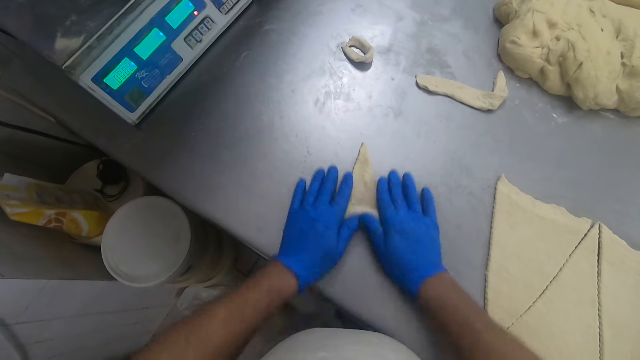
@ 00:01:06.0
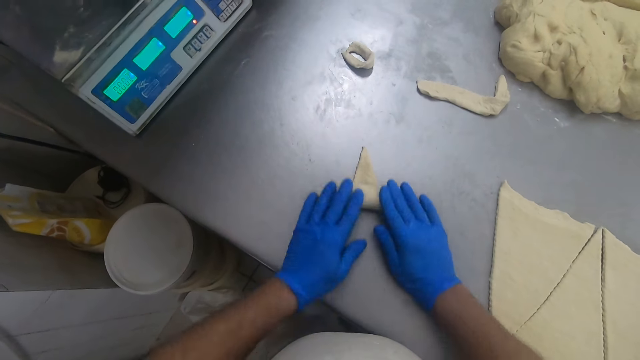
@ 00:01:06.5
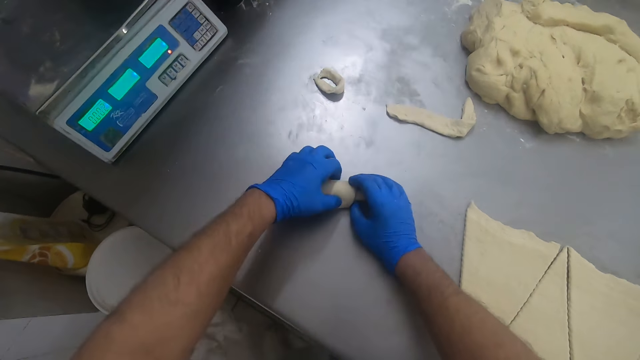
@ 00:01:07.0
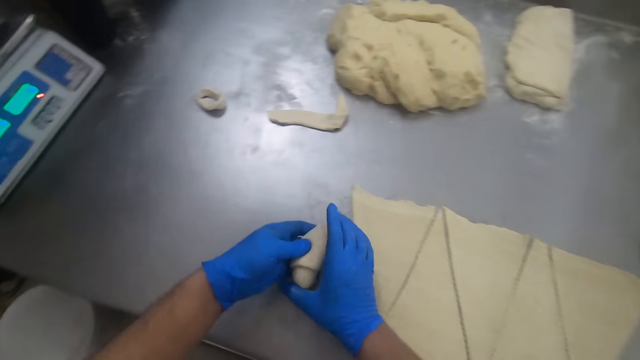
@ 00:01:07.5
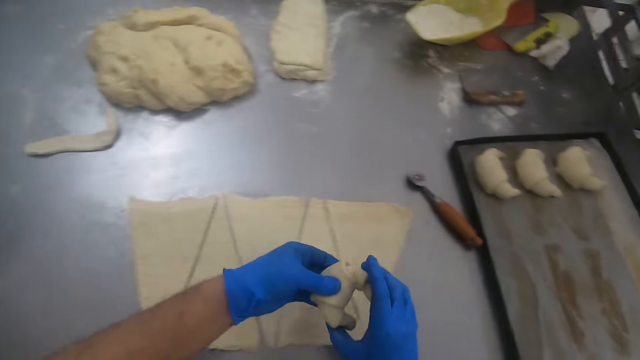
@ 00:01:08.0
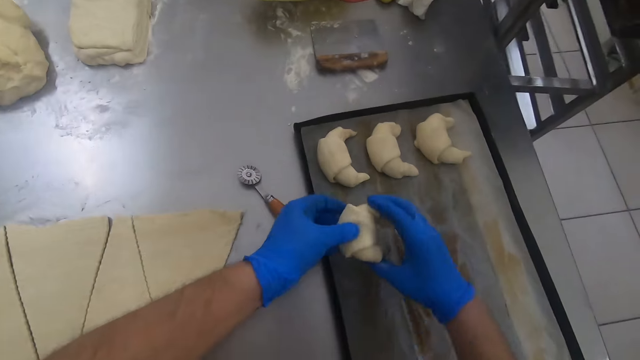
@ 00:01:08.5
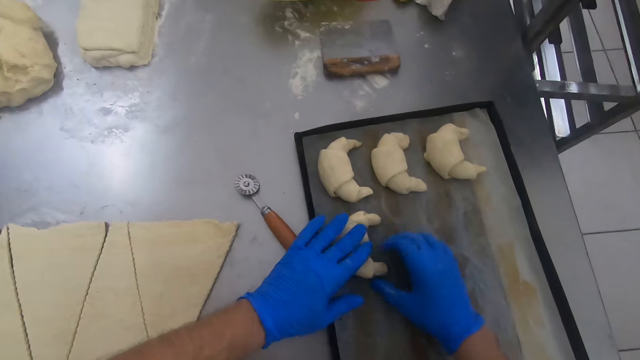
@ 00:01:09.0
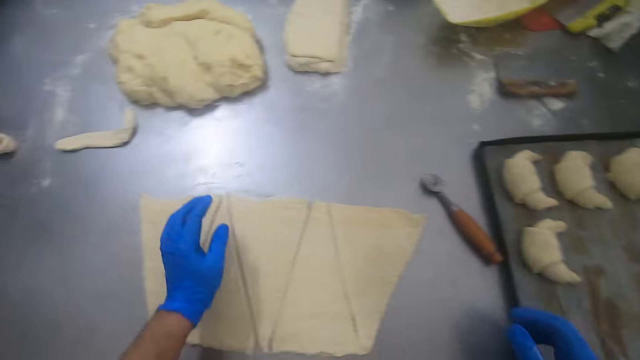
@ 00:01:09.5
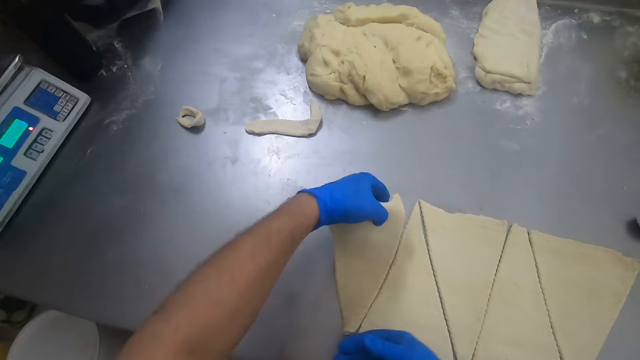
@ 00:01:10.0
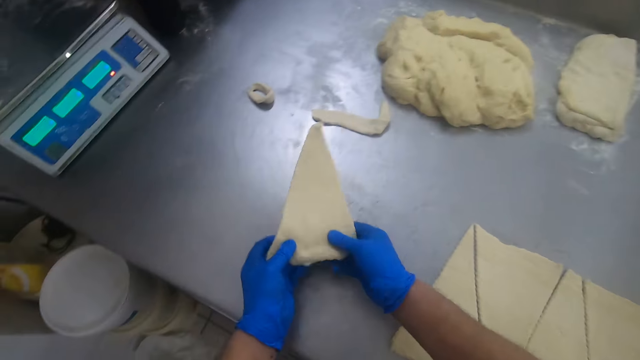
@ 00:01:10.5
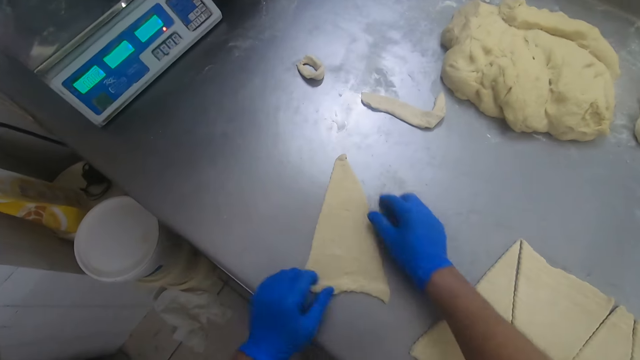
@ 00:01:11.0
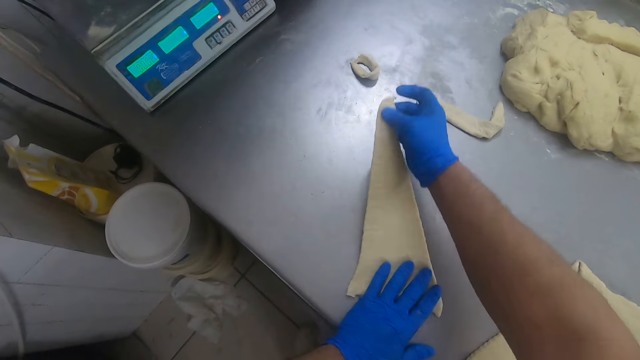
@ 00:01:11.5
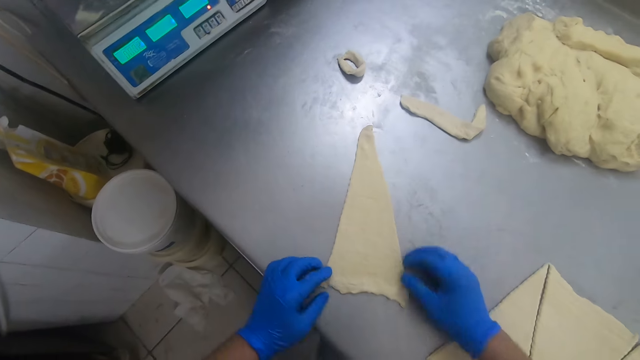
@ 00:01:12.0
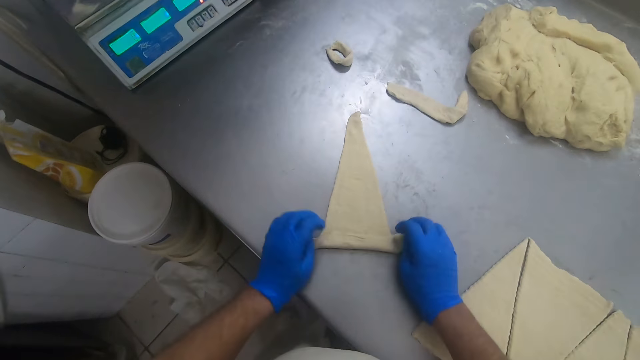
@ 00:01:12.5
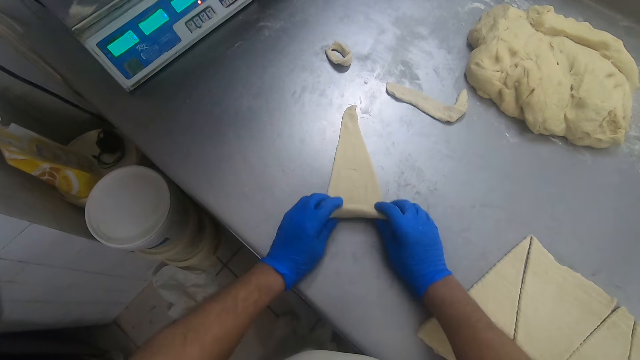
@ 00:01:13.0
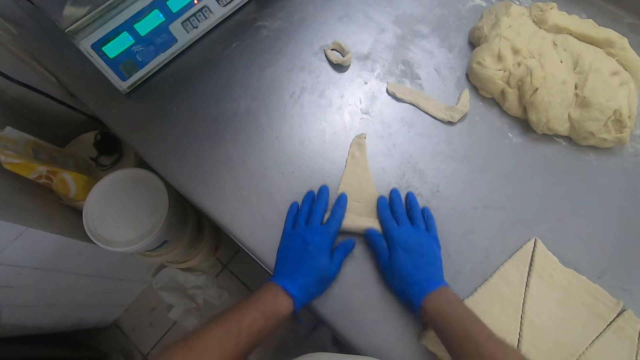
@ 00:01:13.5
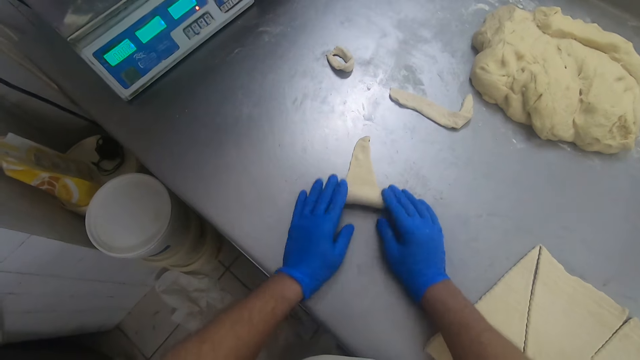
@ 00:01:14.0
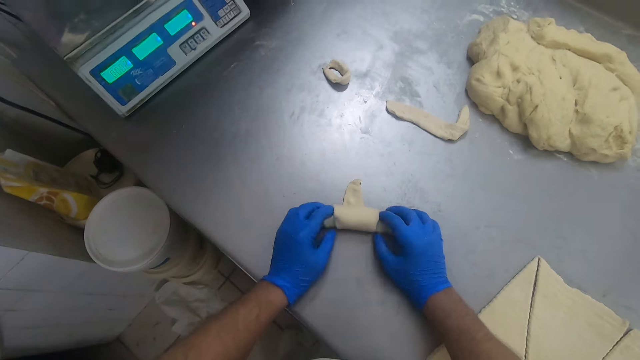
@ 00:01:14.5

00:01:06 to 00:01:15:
The camera wearer picks the dough from the baking table. They set the dough in the sheet pan on the baking table. They pick a piece of dough. They turn over one of the triangular doughs on the baking table. They place the piece of dough on the kneading table. They adjust the triangular dough on the baking table. They roll the triangular dough on the baking table.

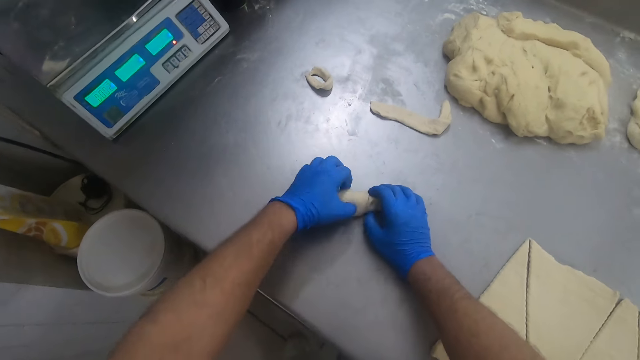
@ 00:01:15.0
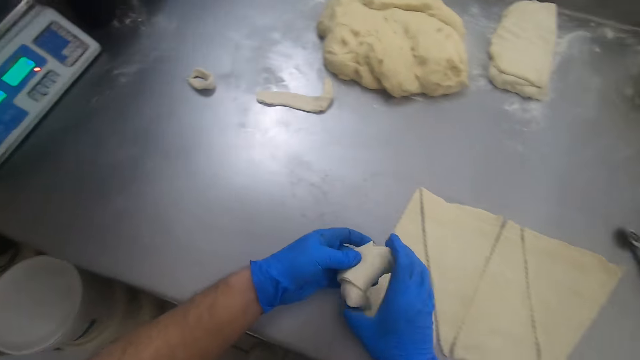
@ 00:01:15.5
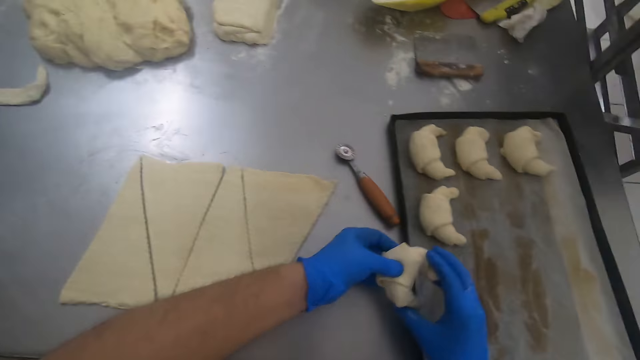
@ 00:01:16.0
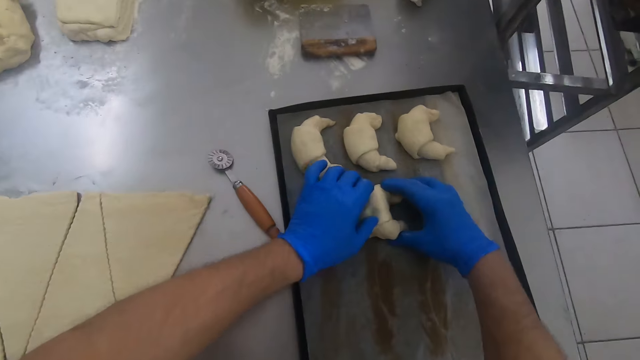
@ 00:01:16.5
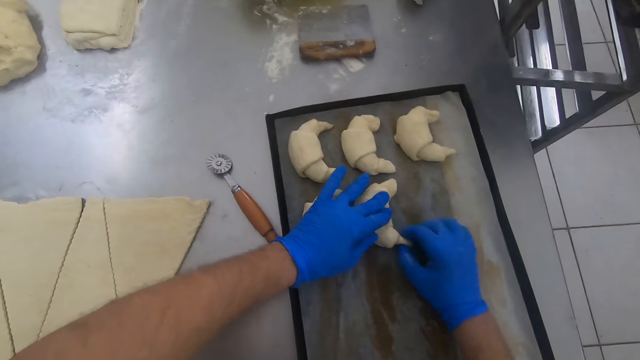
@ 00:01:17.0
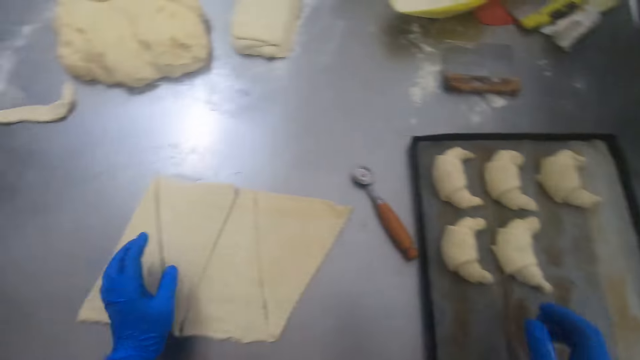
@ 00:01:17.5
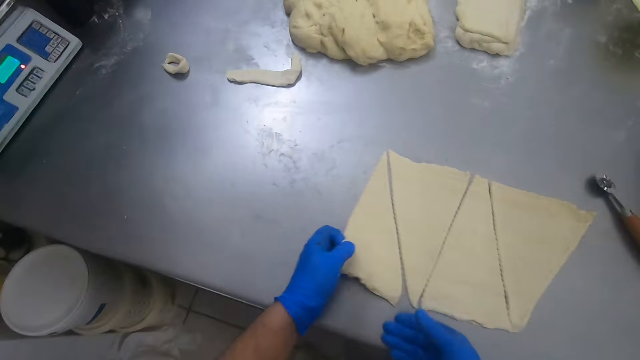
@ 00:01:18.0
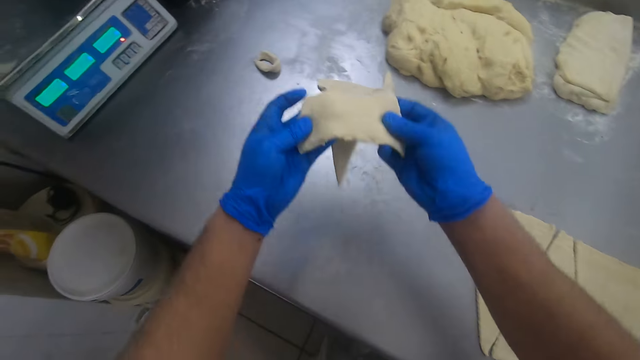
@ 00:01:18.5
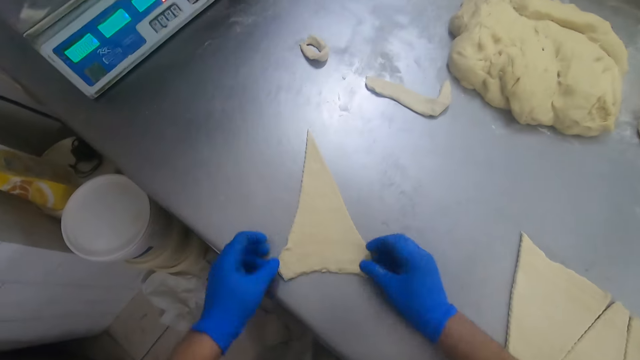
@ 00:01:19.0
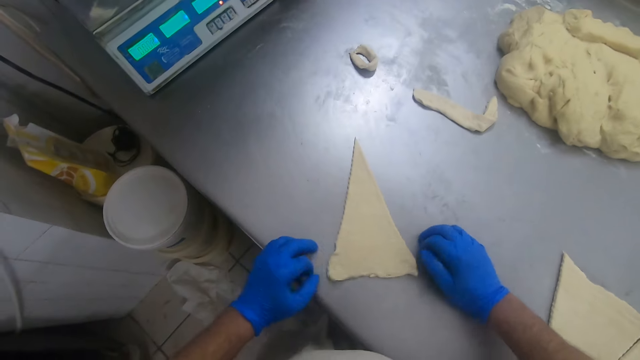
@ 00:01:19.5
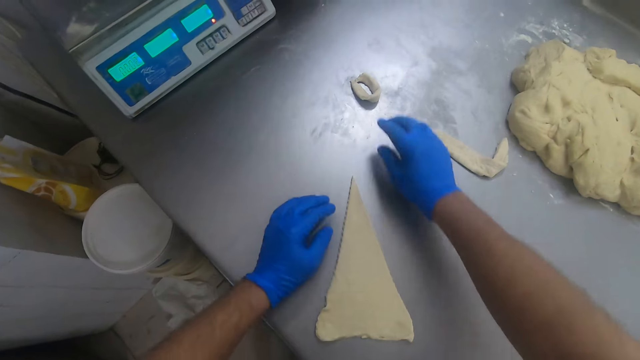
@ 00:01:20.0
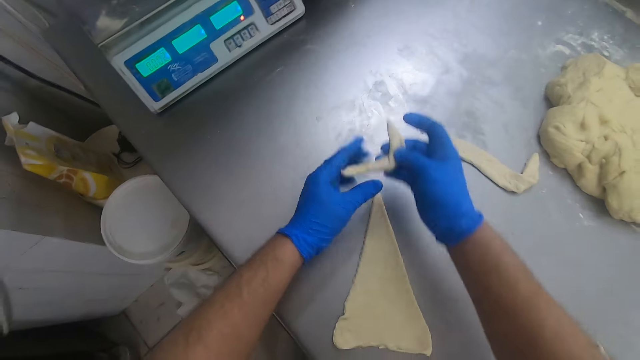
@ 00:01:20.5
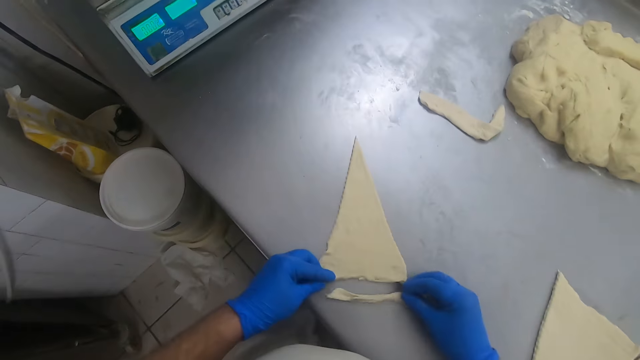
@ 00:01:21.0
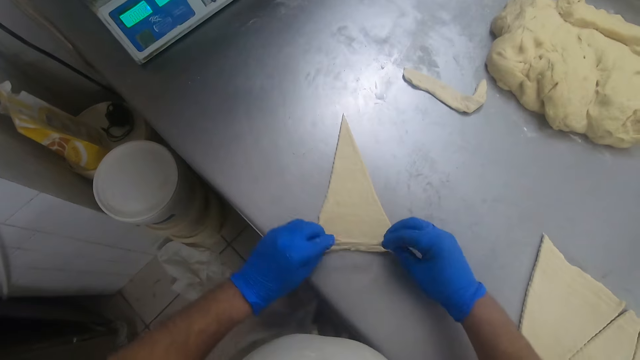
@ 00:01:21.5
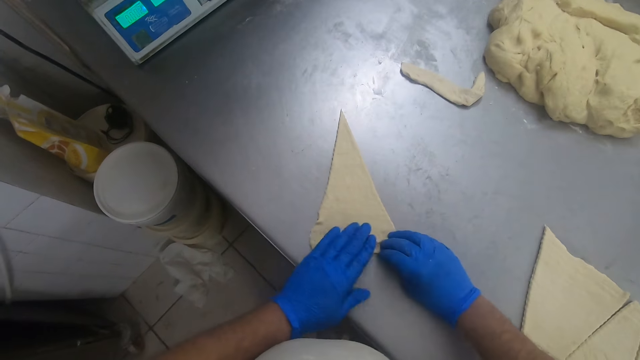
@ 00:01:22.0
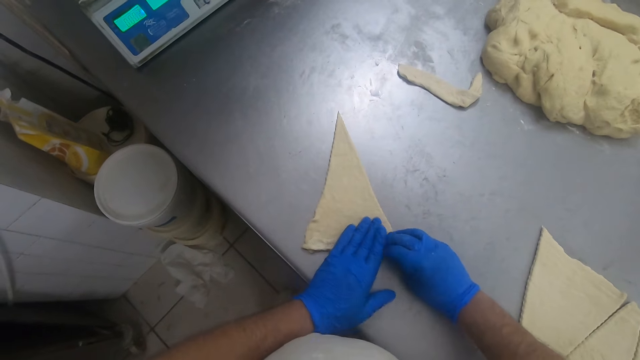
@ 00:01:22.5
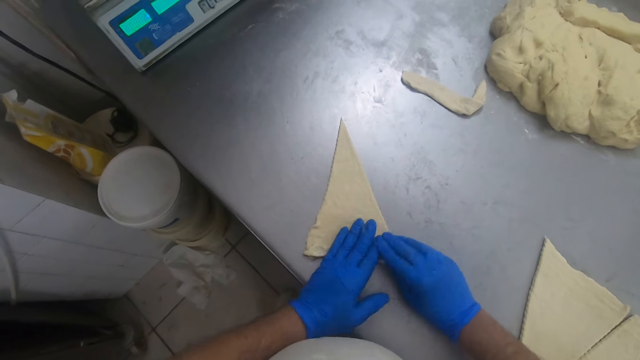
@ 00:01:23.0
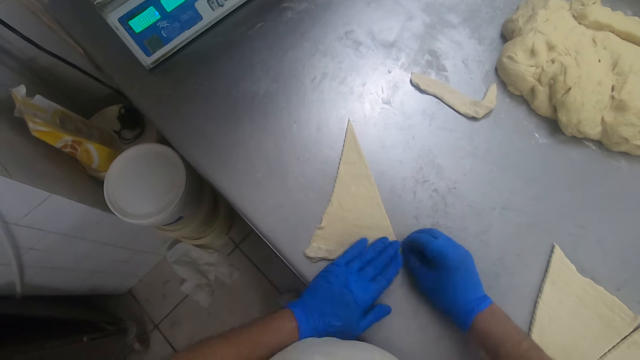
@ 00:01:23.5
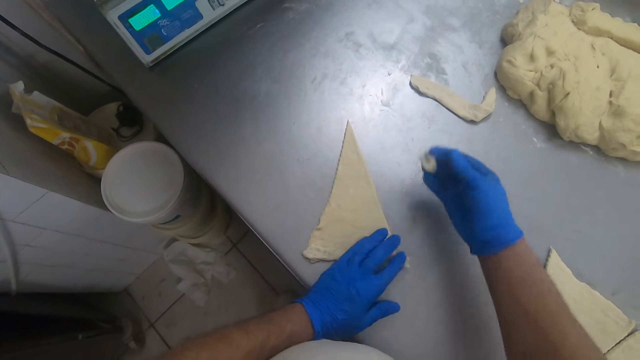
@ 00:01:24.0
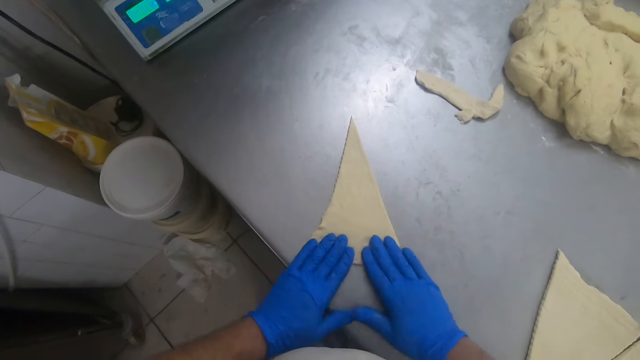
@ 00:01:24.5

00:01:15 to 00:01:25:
The camera wearer picks the dough from the baking table. They set the dough in the sheet pan on the baking table. They pick one of the triangular doughs from the baking table. They place the triangular dough on the baking table. They pick a piece of dough from the baking table. They add the piece of dough to the triangular dough. They cut out the edge of the remaining piece of dough. They throw the small piece of dough on the kneading table.
